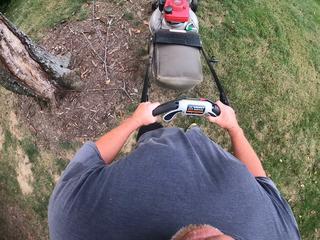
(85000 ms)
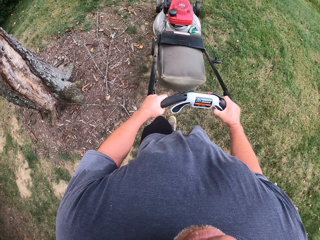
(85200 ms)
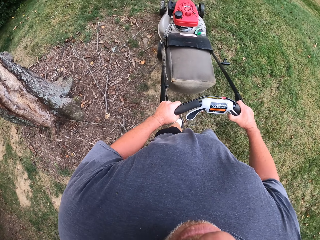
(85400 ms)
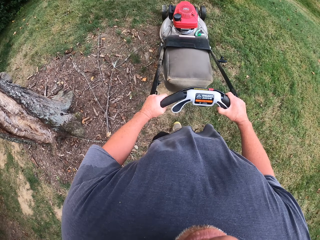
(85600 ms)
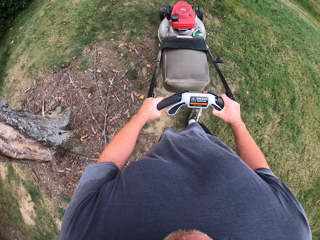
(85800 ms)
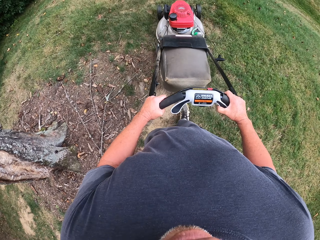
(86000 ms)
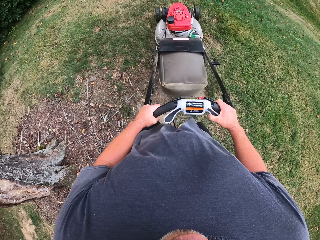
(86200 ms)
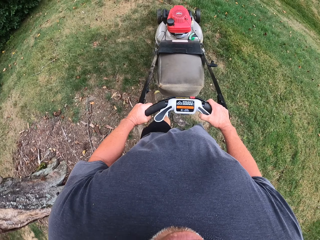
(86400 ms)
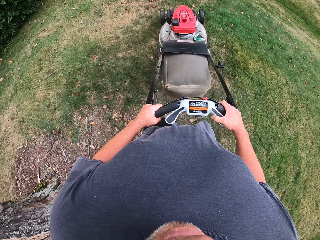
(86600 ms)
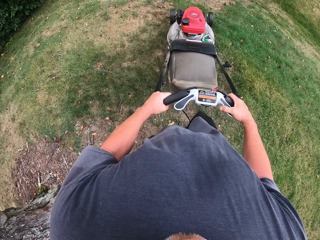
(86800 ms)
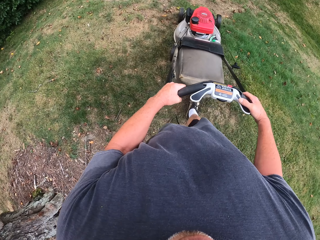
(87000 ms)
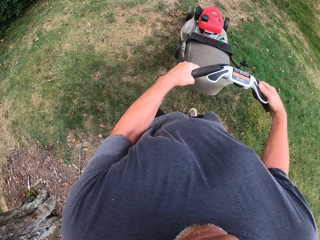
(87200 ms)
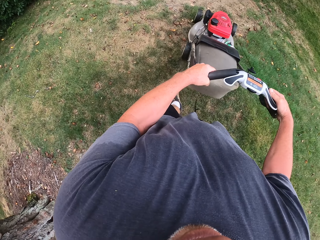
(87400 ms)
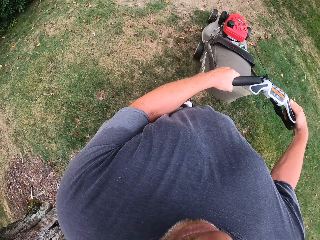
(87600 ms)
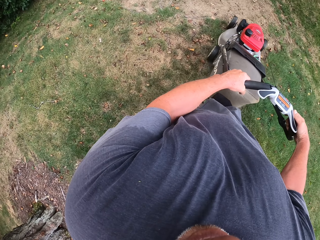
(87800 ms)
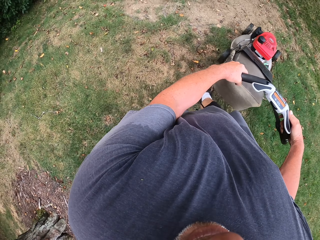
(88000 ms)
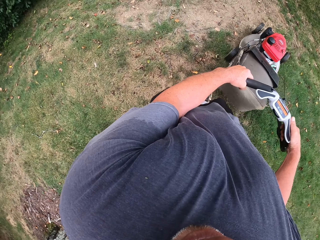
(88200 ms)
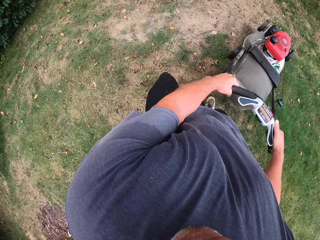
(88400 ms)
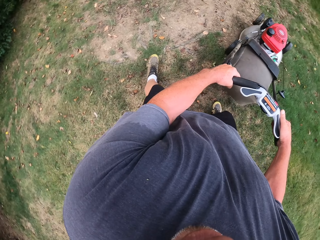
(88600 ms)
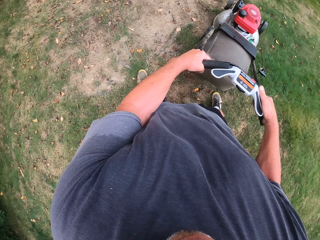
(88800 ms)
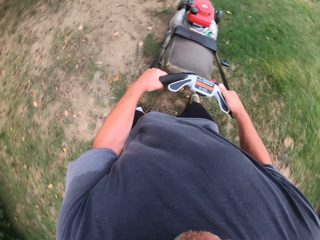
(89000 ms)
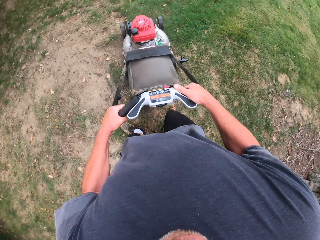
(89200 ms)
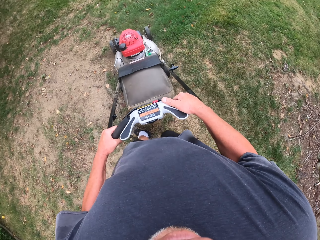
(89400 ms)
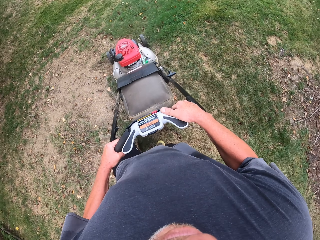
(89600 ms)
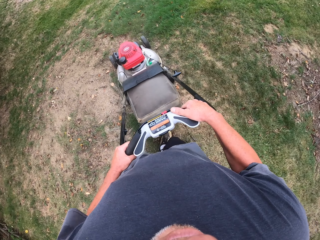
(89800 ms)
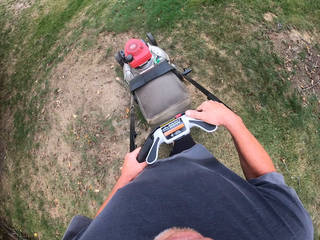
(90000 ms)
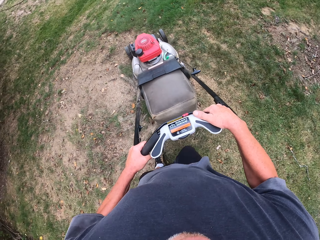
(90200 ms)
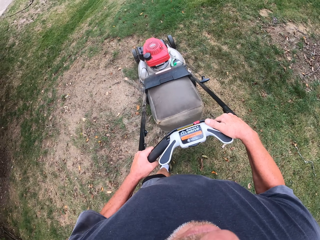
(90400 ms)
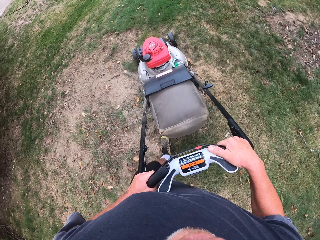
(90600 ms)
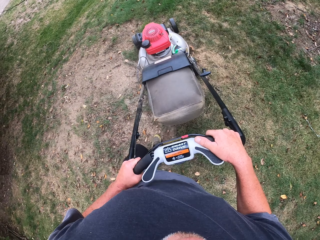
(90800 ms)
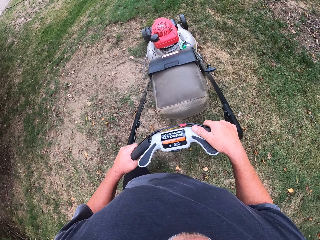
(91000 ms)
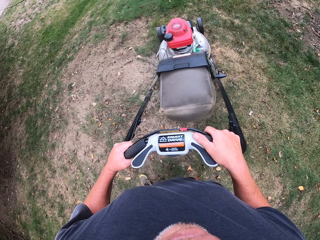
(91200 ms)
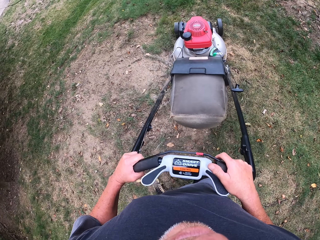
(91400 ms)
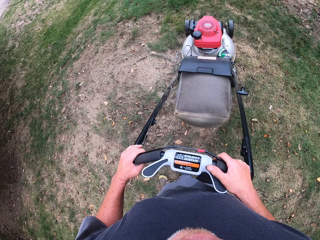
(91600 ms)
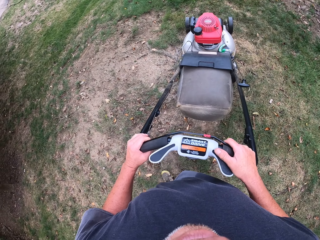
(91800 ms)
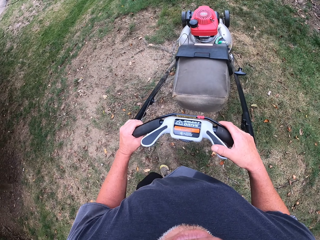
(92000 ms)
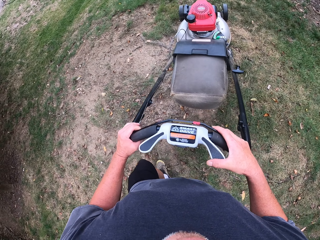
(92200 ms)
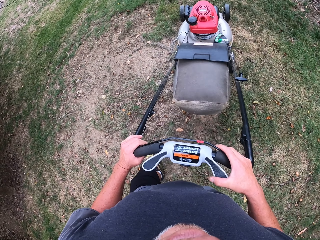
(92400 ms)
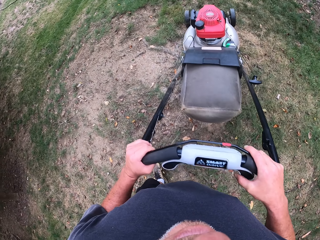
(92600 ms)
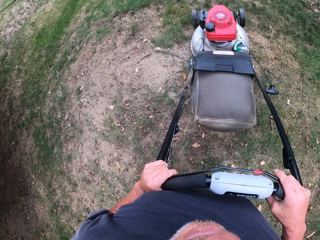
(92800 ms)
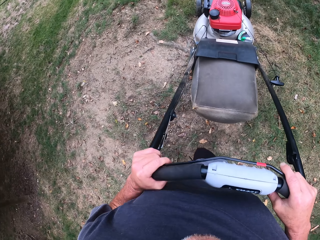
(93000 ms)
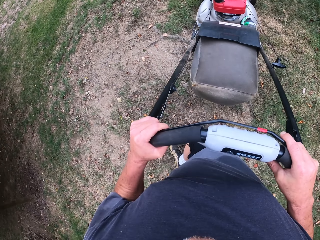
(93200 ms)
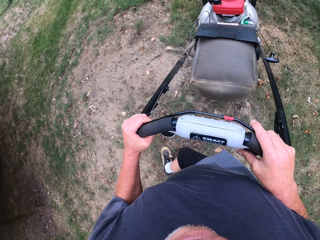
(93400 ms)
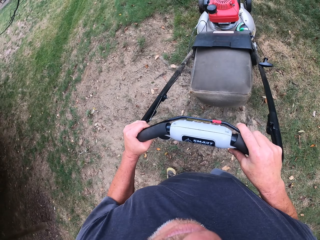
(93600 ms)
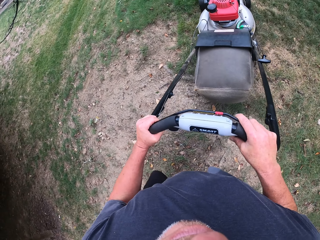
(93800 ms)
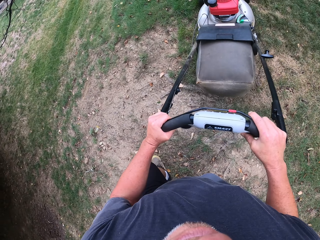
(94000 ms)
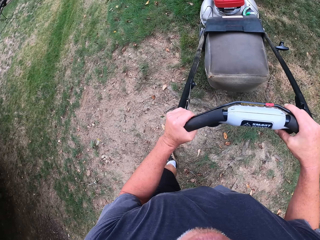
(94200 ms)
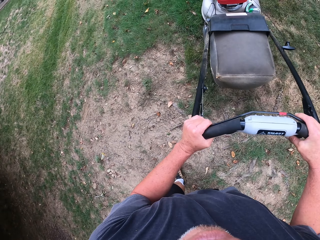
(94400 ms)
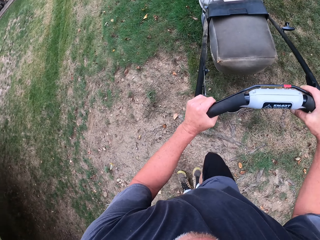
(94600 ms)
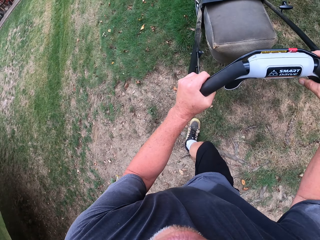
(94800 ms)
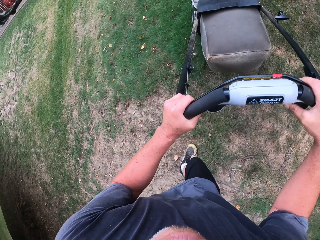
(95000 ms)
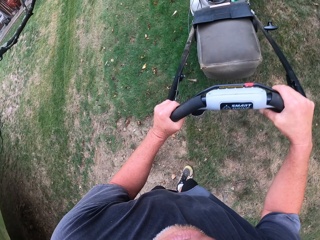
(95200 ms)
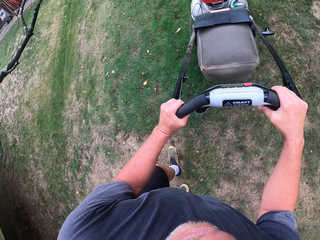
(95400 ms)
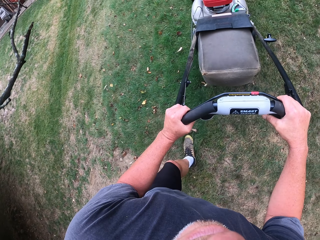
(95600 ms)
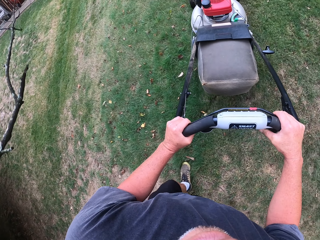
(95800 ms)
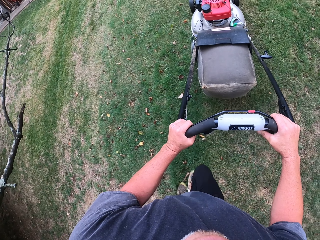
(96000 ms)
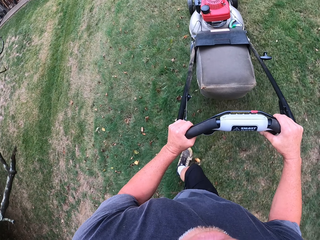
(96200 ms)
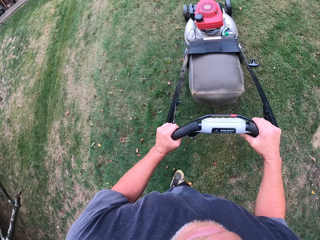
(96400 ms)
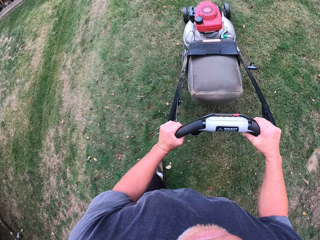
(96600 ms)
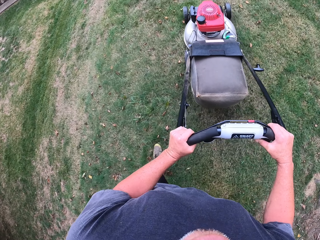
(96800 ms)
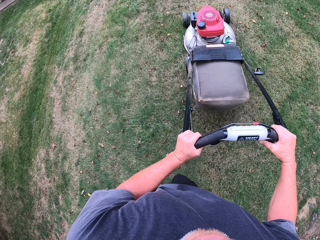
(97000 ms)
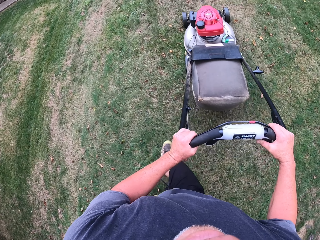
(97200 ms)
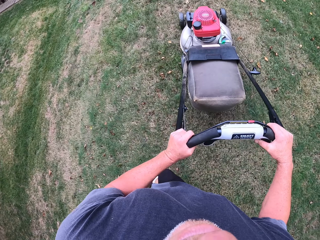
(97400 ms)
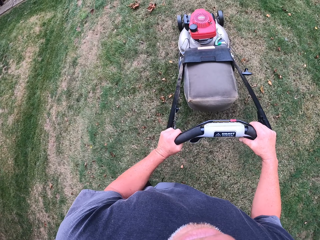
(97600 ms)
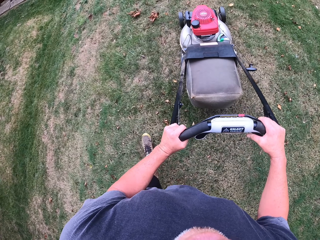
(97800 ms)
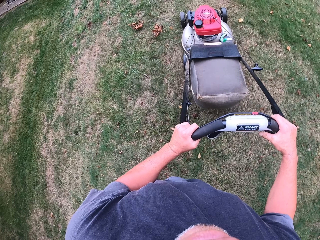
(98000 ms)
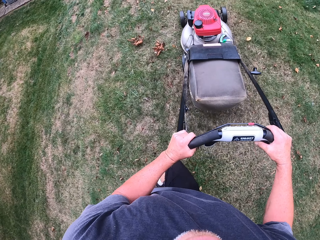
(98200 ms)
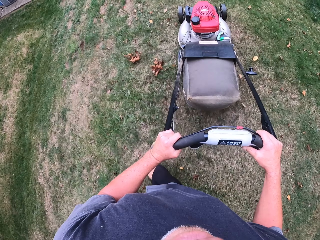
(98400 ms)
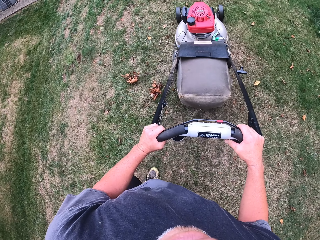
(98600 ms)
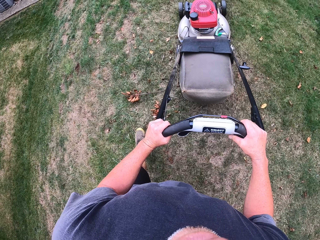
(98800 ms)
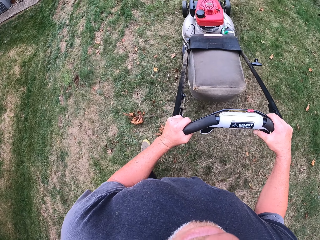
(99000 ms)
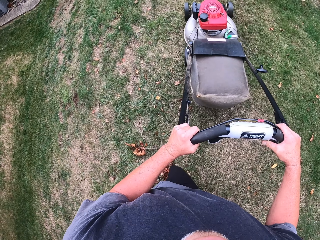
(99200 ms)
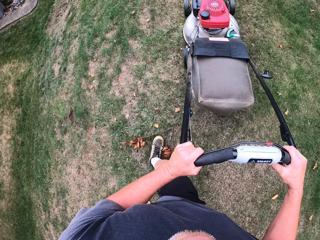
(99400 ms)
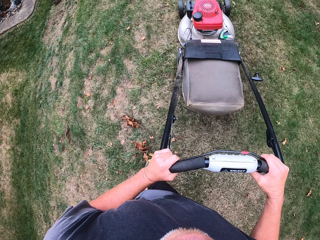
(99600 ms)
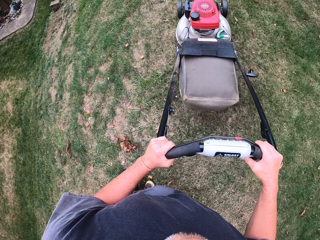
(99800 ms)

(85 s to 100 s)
The camera wearer pushes the lawn mower forward. They pull the lawn mower backwards. They turn the lawn mower right. They push the lawn mower forward.

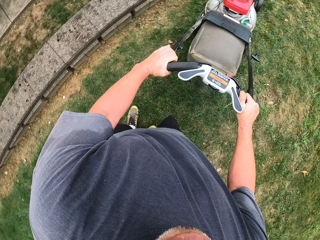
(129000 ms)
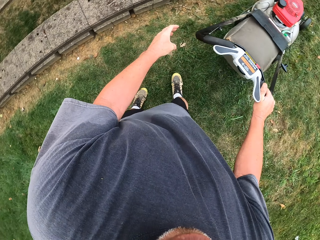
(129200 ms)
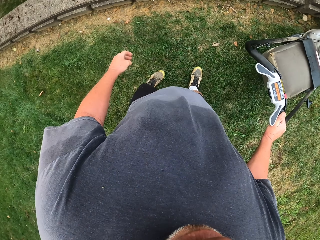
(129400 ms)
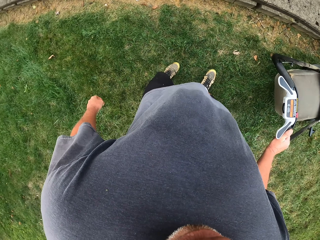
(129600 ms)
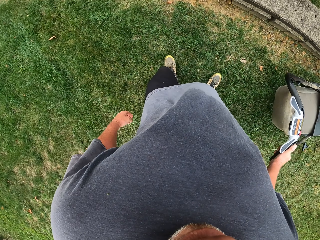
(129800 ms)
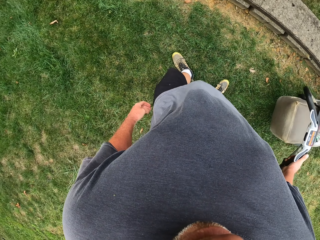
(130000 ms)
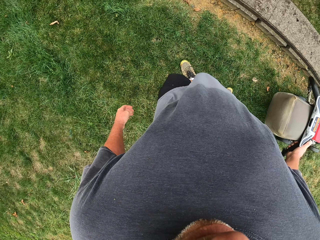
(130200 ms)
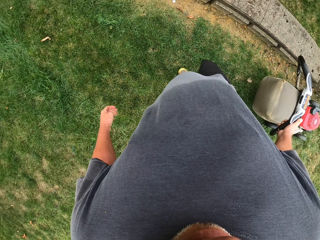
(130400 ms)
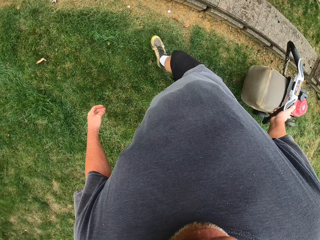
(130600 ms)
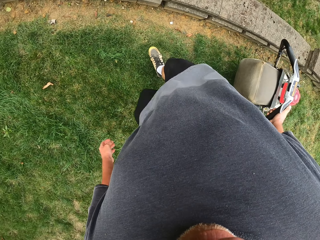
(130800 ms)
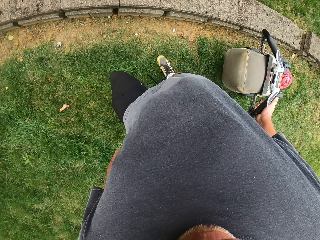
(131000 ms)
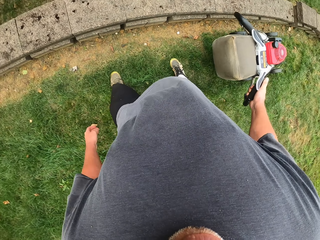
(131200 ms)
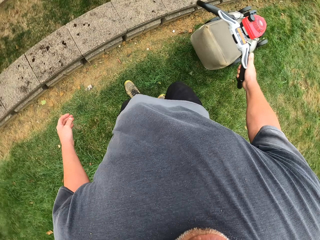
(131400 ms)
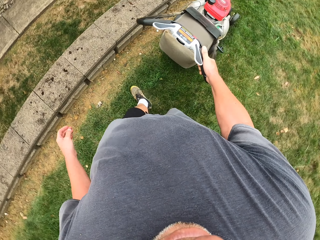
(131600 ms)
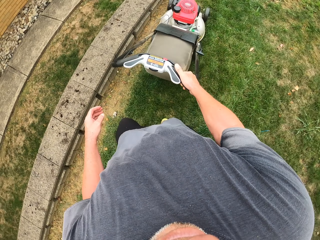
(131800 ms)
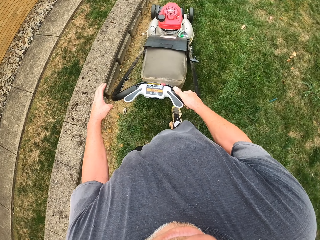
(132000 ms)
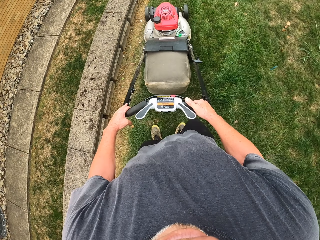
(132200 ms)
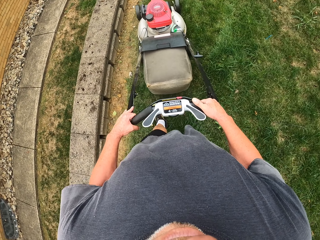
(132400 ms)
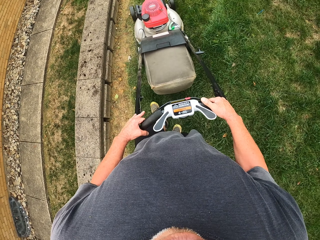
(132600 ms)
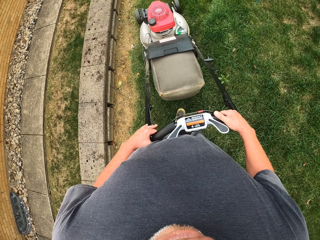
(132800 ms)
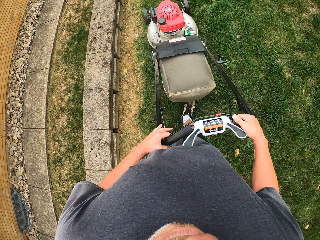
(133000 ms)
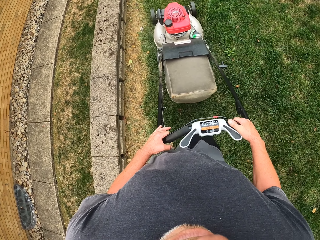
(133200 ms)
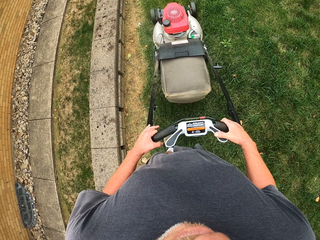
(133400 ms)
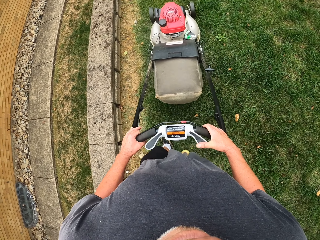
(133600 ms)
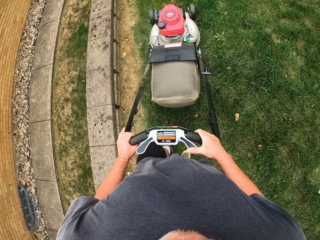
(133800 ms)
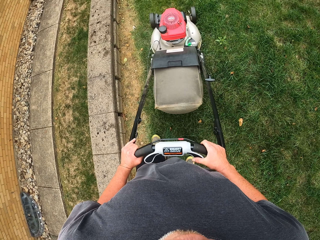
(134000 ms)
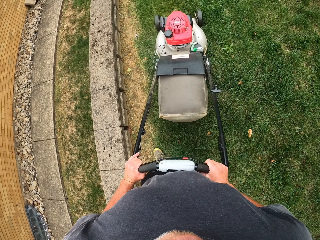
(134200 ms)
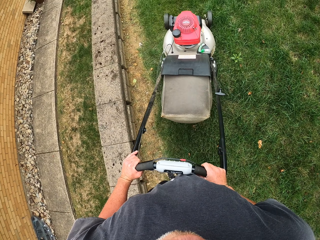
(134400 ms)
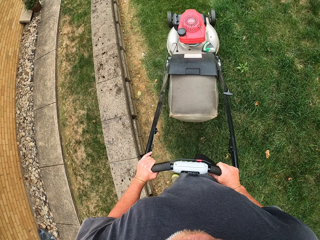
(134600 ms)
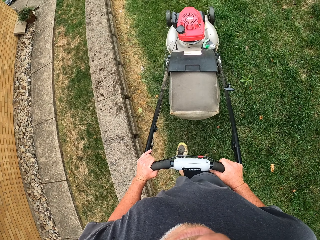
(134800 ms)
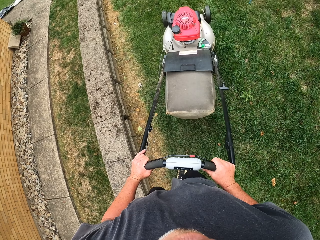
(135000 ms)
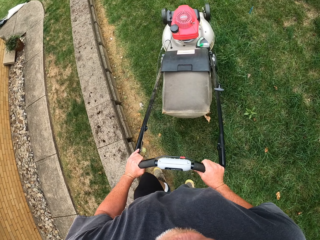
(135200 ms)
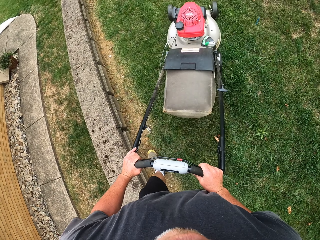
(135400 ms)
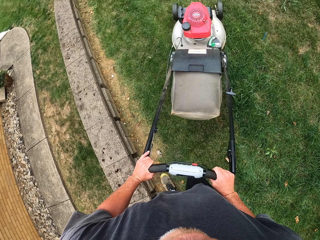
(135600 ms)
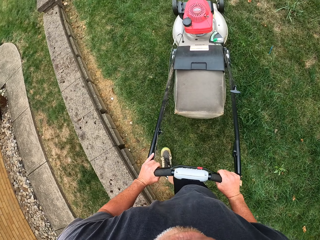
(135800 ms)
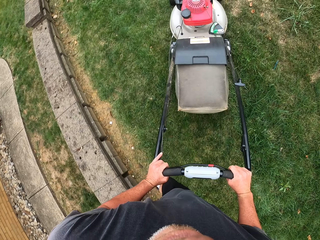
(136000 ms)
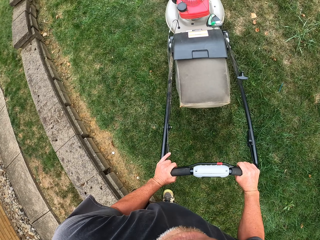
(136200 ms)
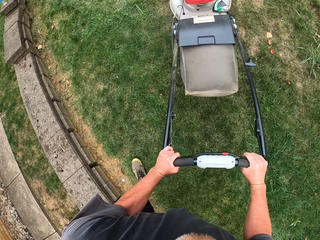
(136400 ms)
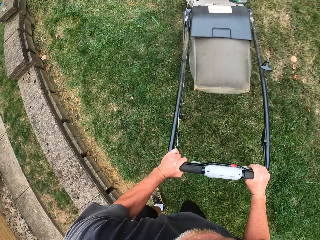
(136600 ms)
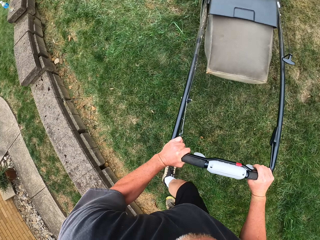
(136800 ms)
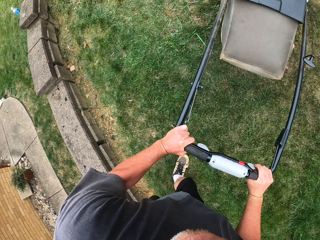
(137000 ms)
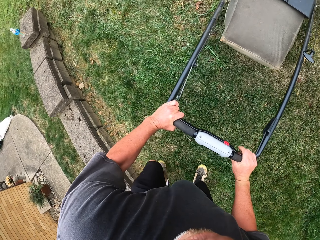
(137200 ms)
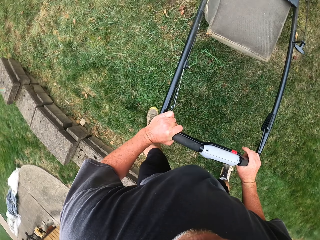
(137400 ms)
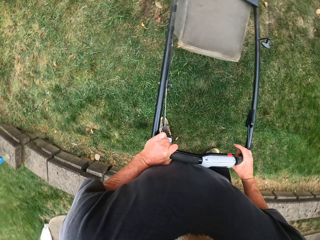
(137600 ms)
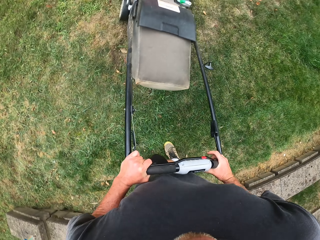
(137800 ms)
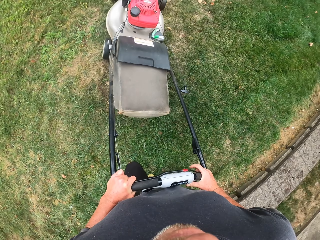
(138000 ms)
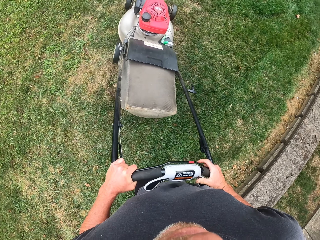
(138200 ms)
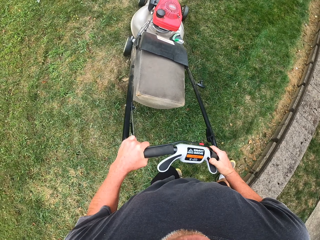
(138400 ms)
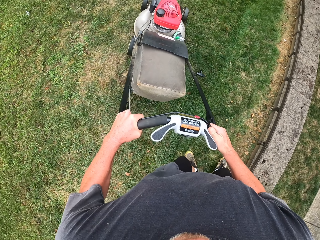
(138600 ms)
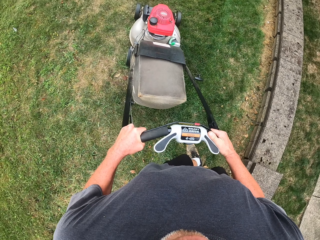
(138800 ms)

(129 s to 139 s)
The camera wearer pulls the lawn mower backwards. They push the lawn mower forward. They turn the lawn mower right.
